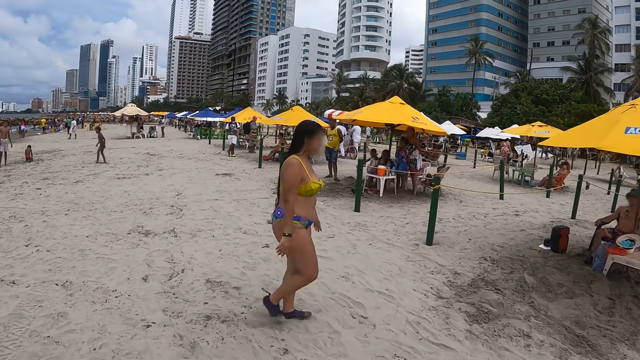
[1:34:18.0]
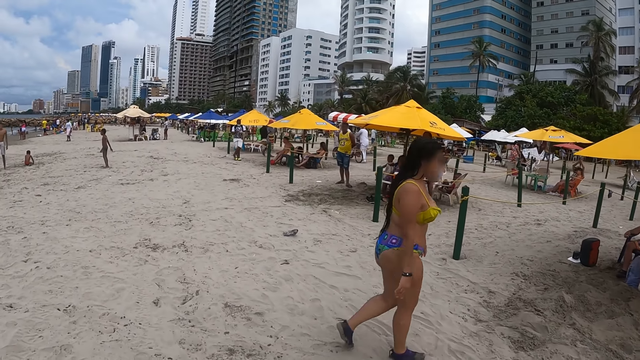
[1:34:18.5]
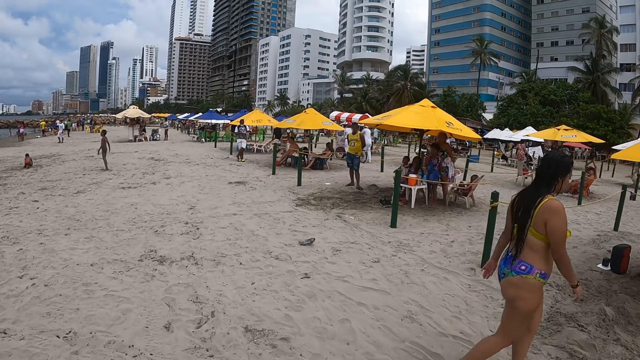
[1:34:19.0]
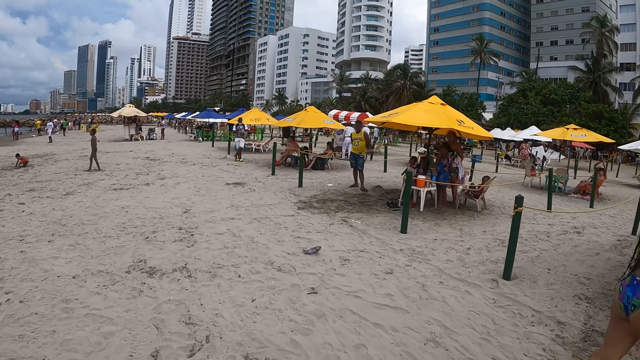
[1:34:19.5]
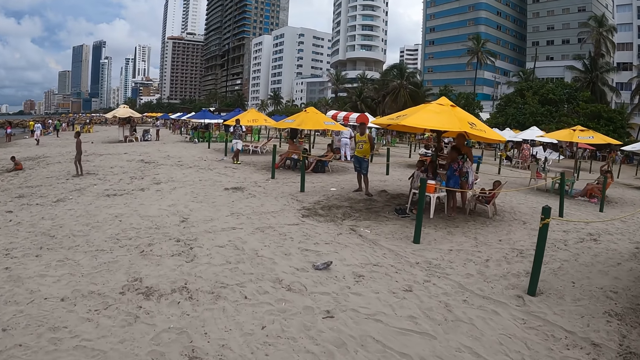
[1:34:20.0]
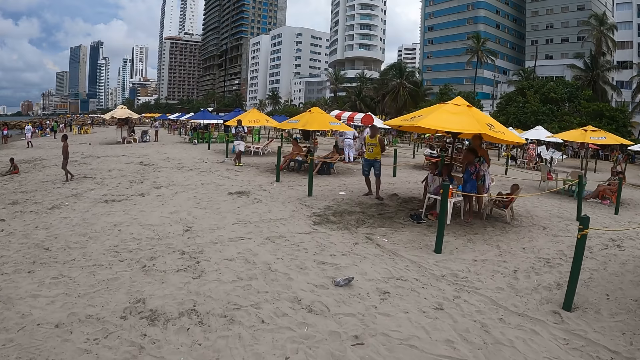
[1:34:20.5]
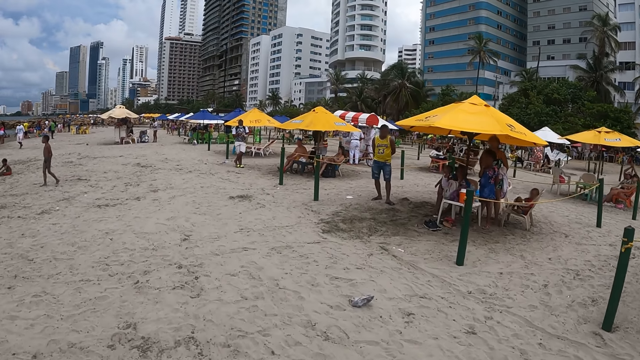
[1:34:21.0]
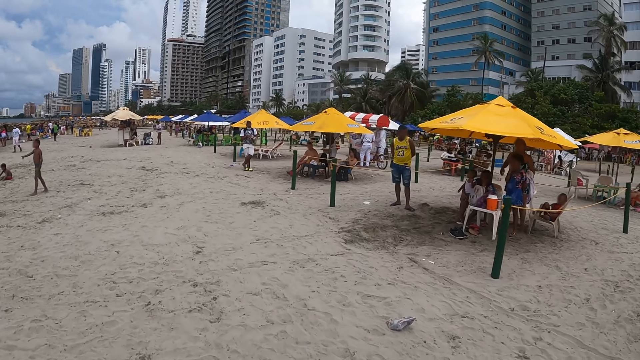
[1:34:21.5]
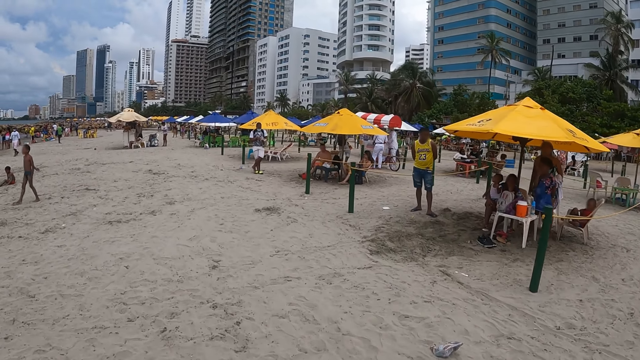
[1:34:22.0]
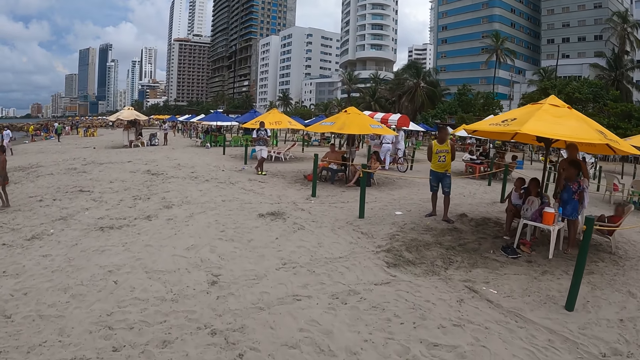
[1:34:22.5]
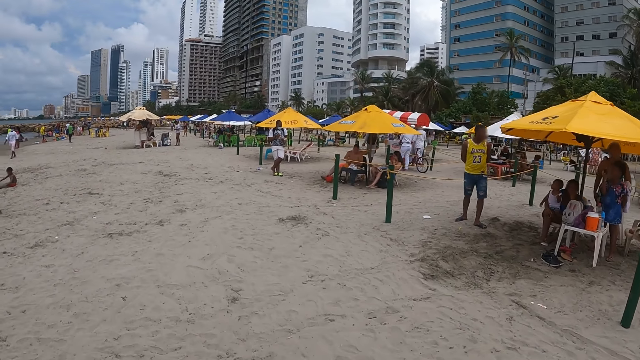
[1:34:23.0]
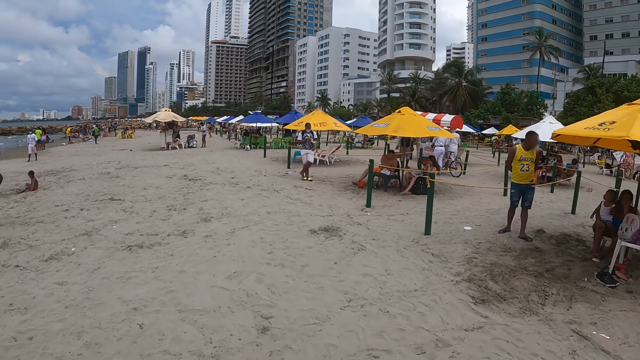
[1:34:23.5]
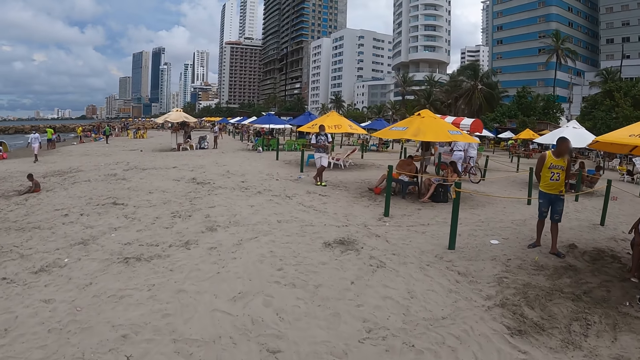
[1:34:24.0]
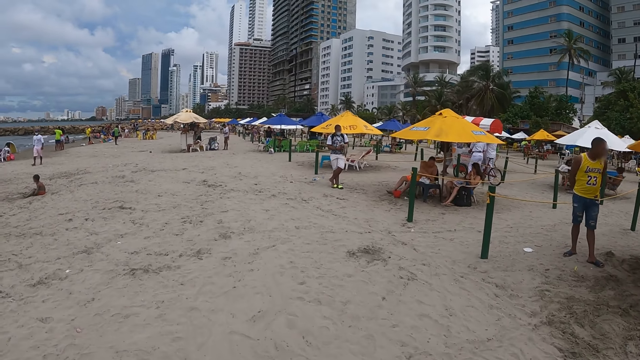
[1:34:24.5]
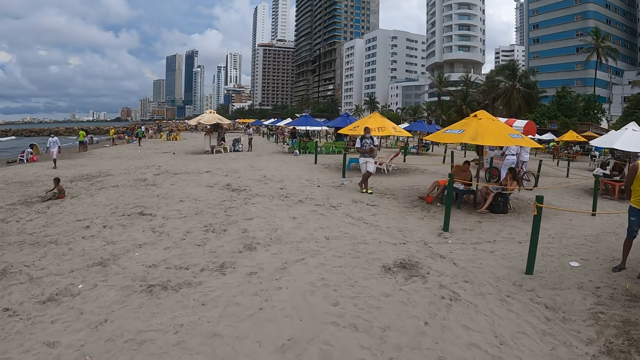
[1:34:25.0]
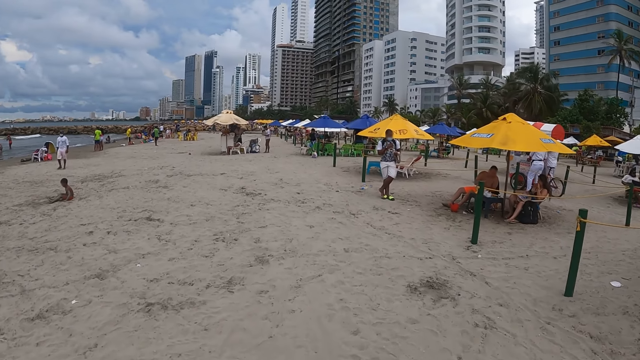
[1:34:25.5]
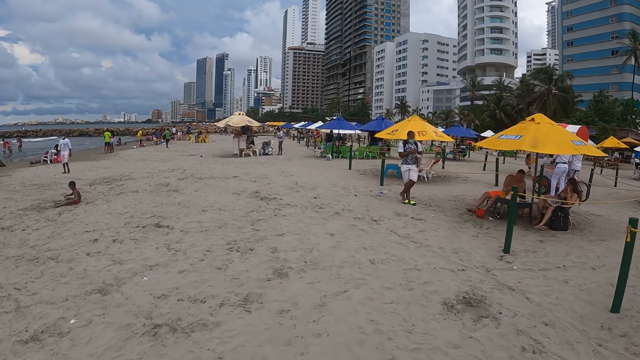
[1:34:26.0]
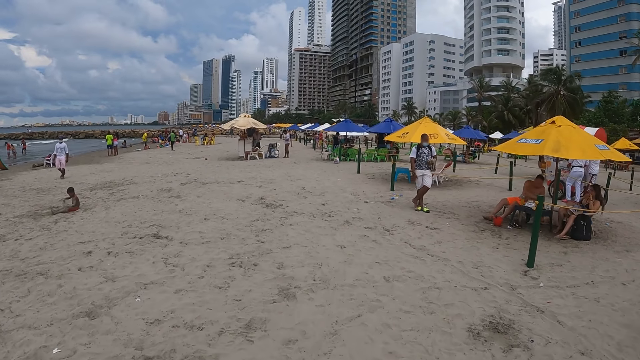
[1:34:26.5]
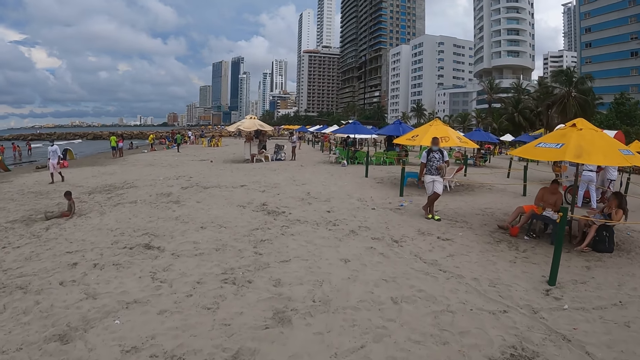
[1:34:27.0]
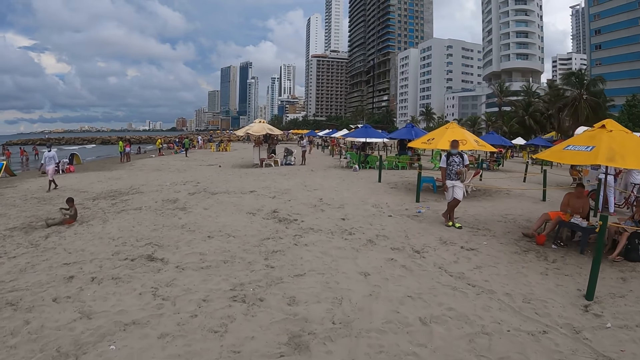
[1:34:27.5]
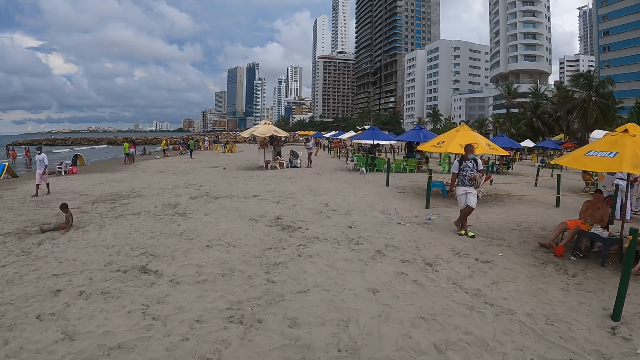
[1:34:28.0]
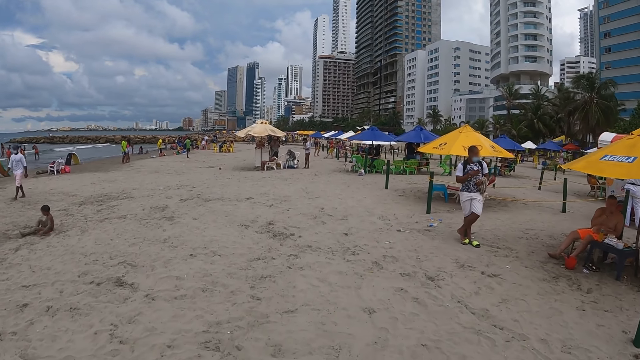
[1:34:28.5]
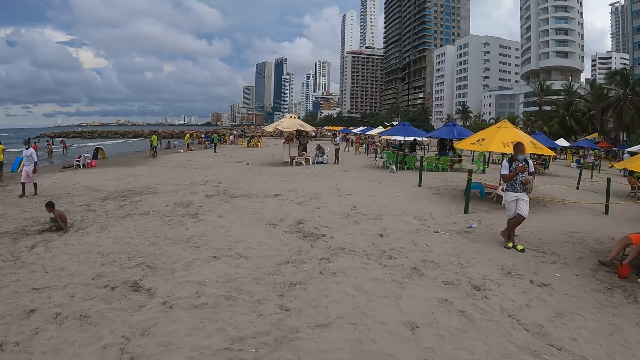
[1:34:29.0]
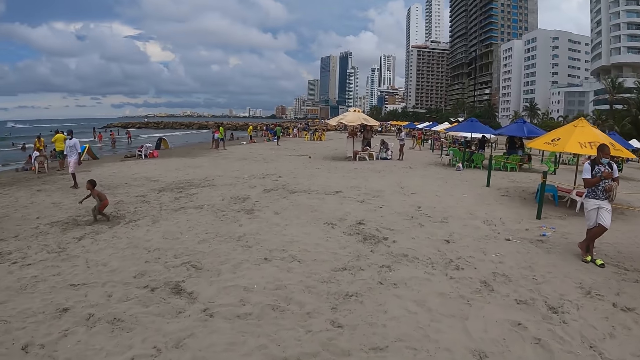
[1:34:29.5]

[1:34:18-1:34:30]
The camera wearer looks around.

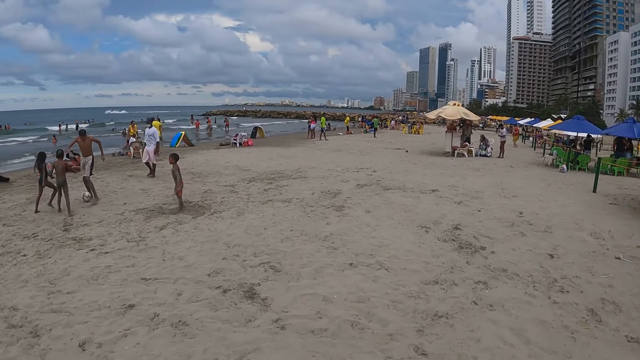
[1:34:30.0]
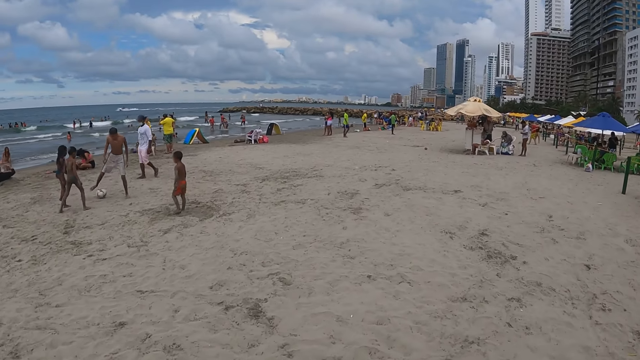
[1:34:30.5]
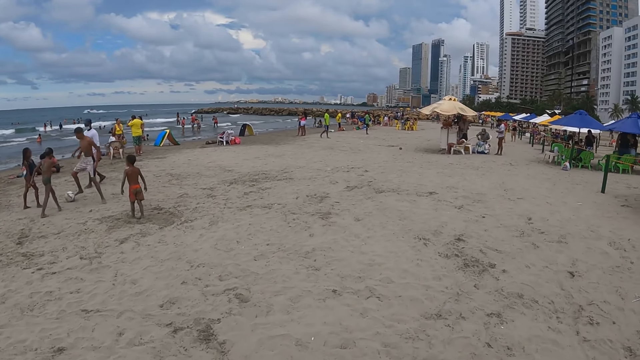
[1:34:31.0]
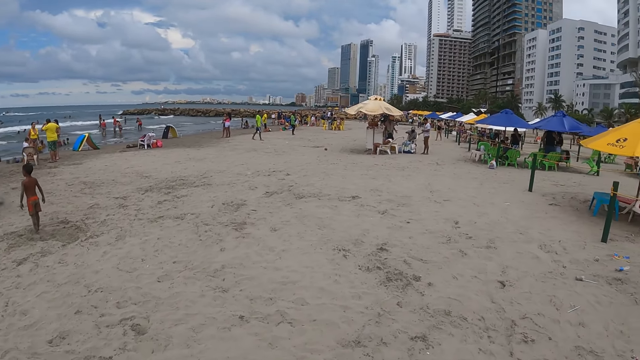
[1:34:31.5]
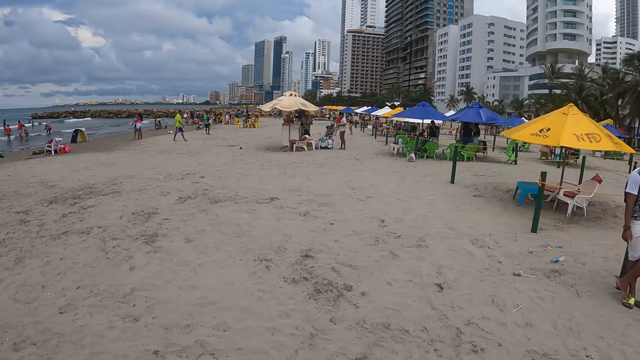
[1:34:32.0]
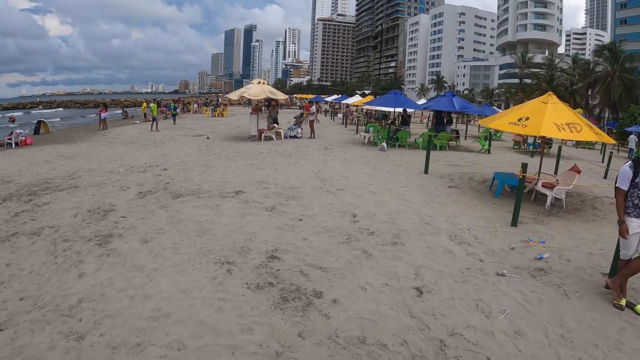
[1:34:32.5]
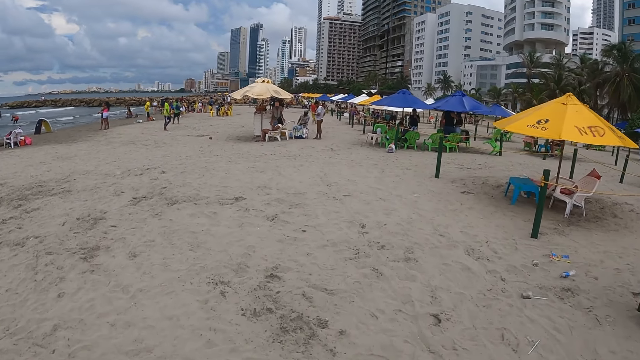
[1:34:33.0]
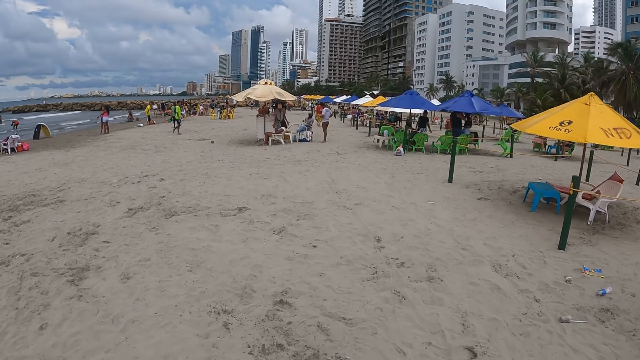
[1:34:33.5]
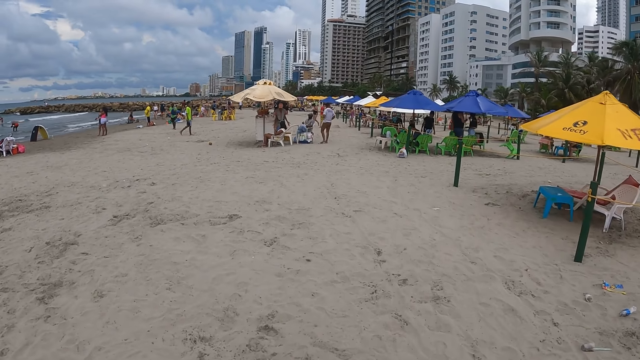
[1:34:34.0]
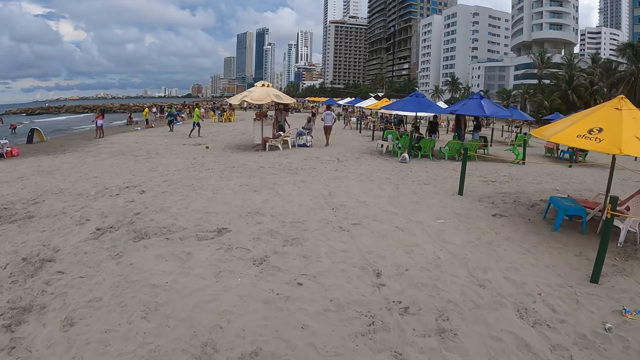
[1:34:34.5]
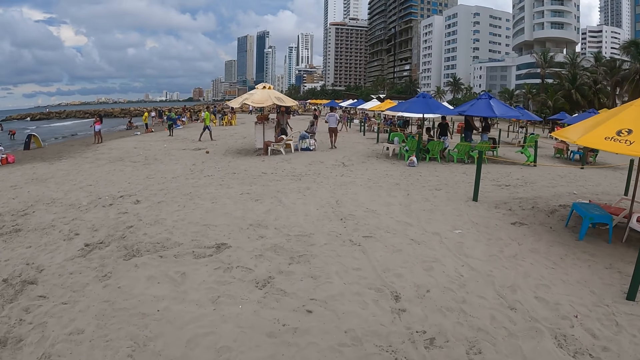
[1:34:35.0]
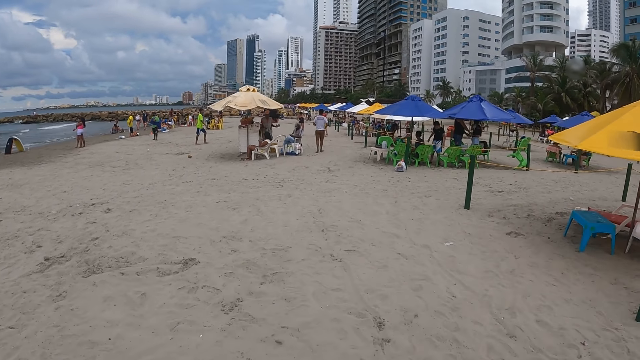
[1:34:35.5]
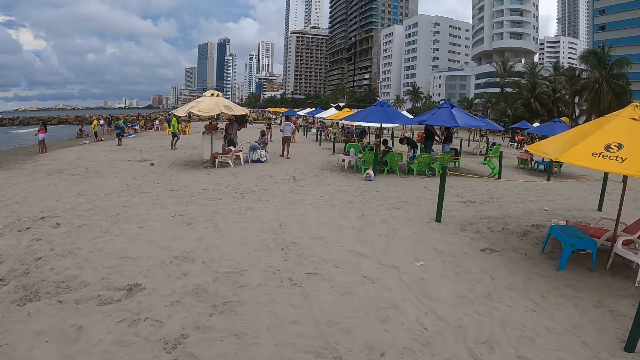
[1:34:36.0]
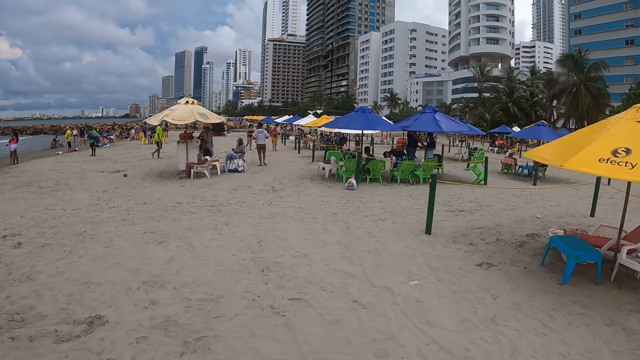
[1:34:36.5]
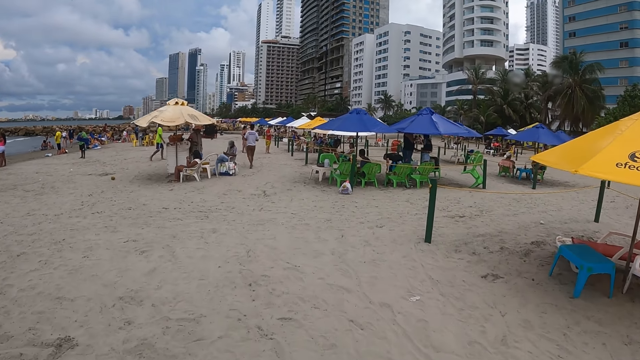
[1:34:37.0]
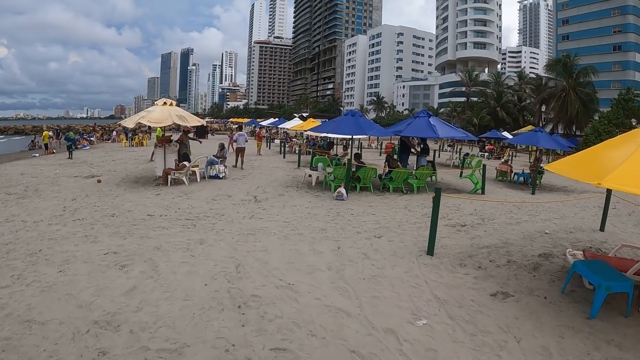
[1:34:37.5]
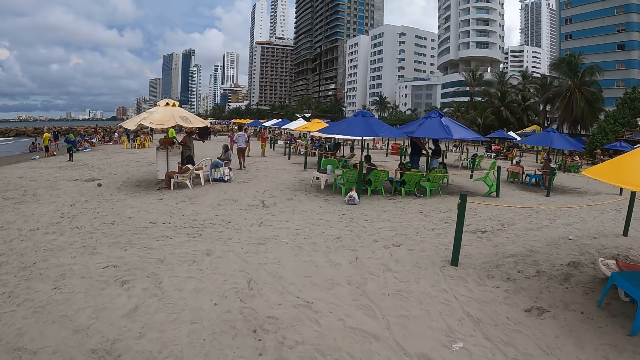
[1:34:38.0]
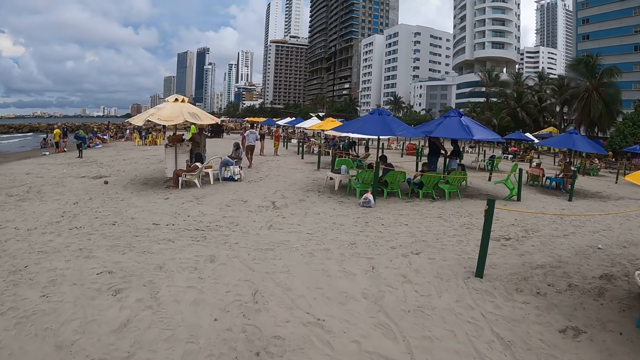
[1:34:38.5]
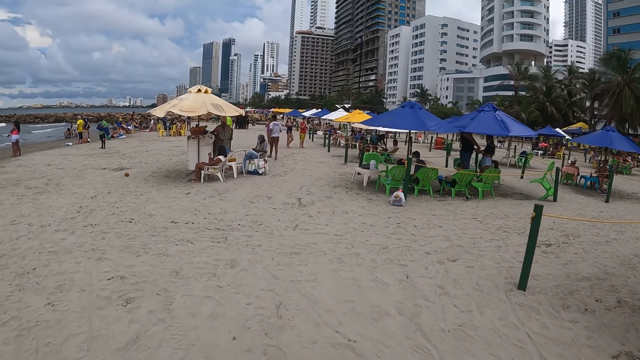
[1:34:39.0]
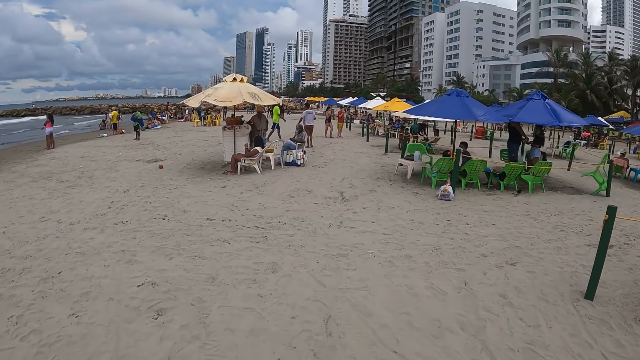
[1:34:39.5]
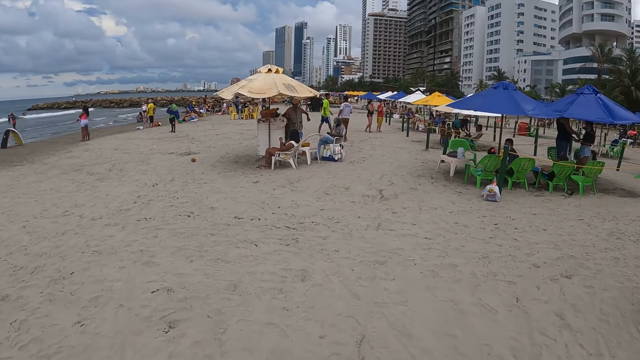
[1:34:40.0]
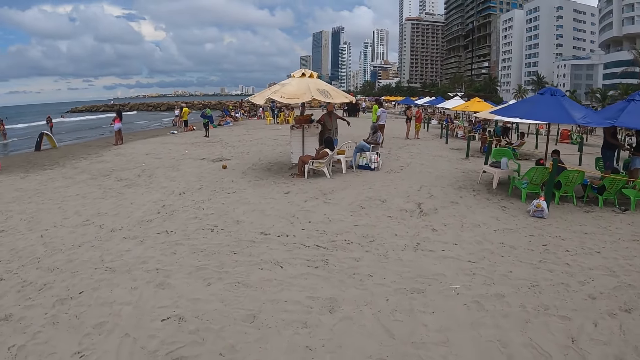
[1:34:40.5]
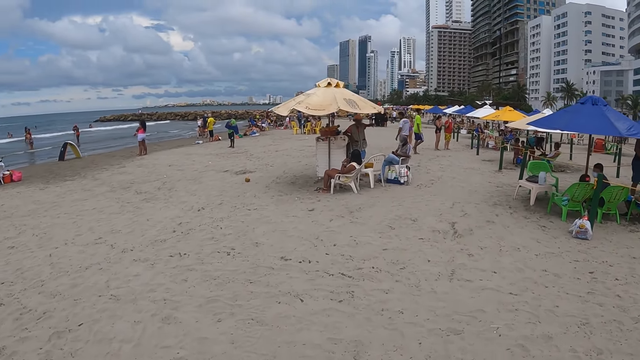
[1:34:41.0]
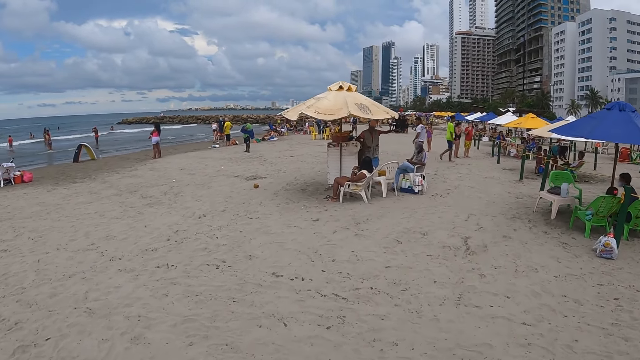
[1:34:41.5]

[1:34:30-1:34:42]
The camera wearer walks along the shore.
